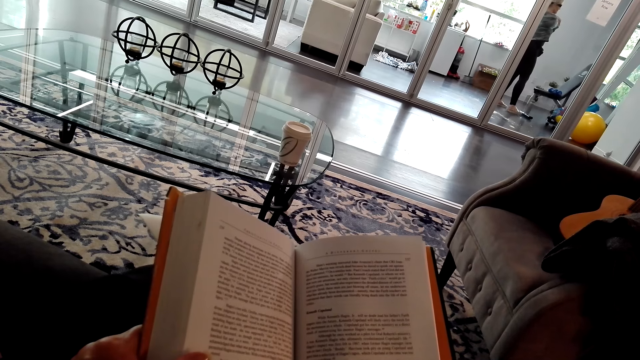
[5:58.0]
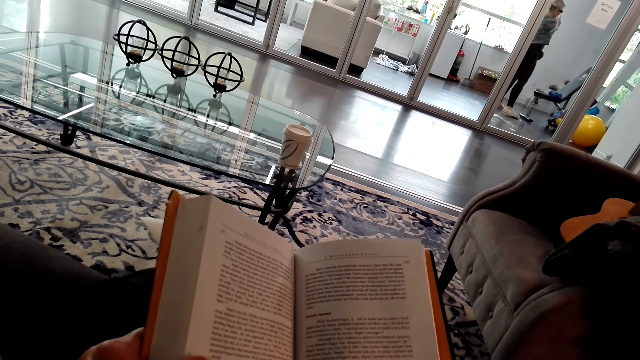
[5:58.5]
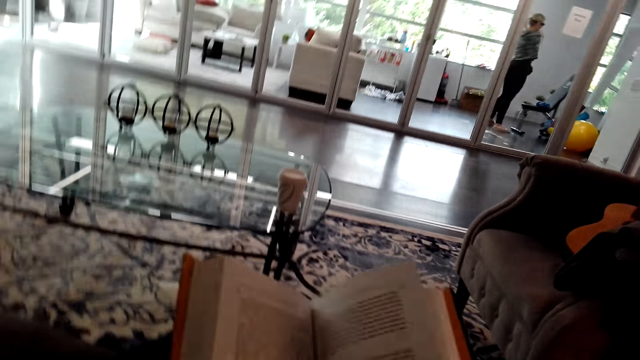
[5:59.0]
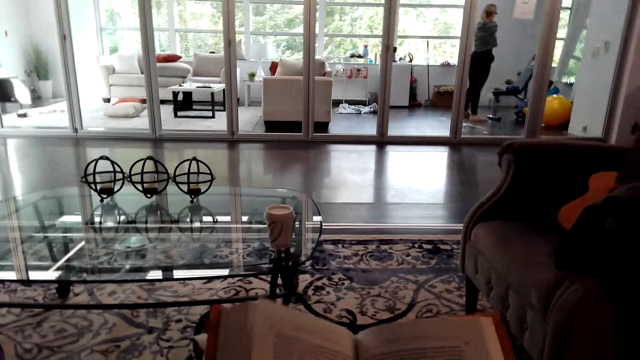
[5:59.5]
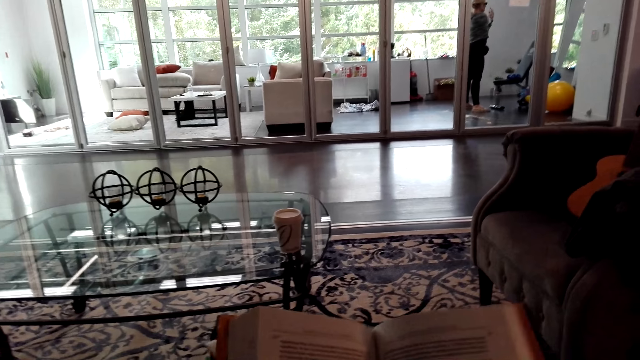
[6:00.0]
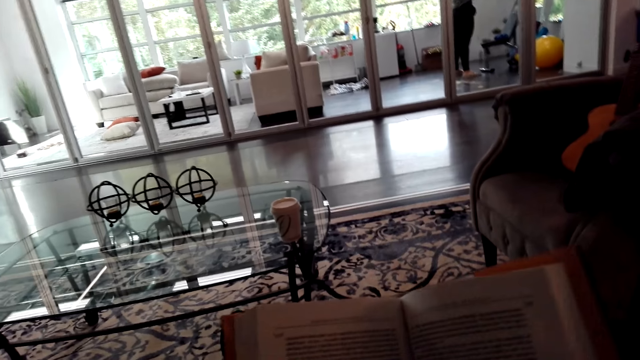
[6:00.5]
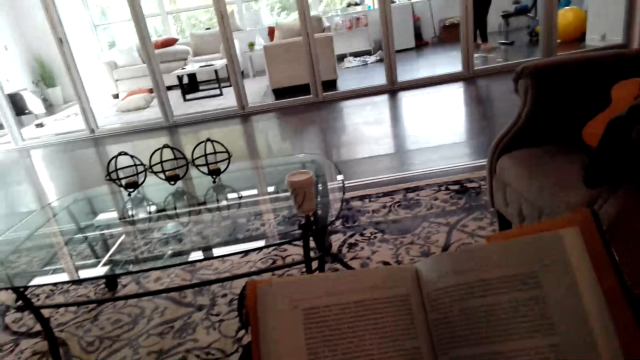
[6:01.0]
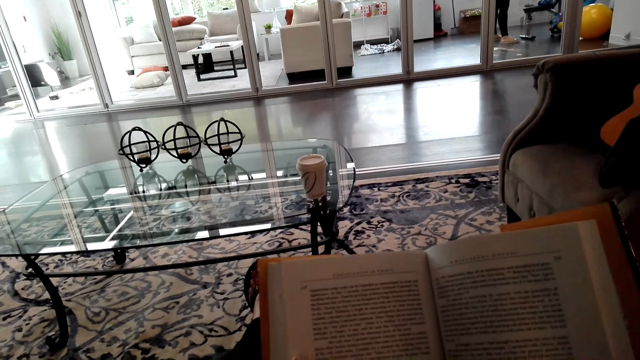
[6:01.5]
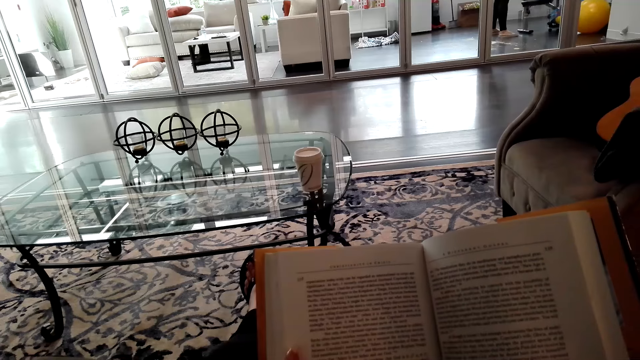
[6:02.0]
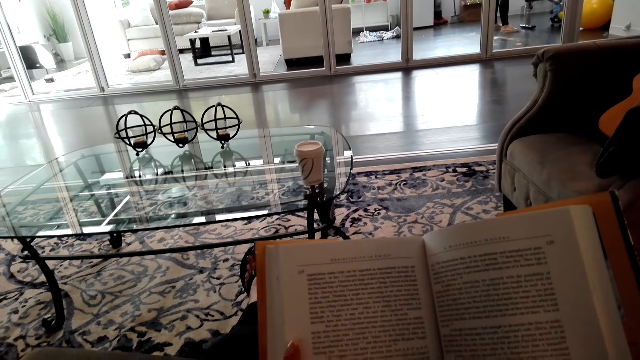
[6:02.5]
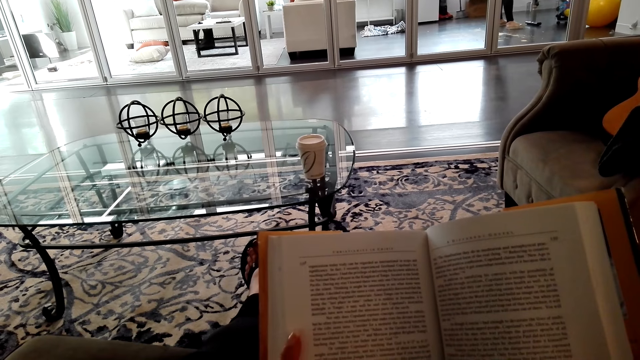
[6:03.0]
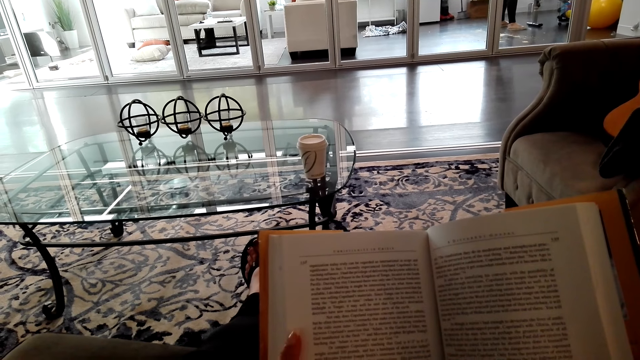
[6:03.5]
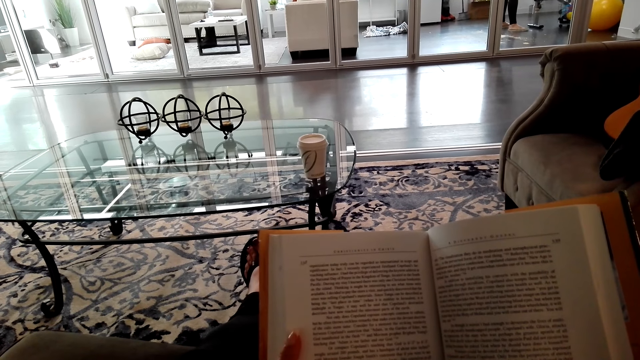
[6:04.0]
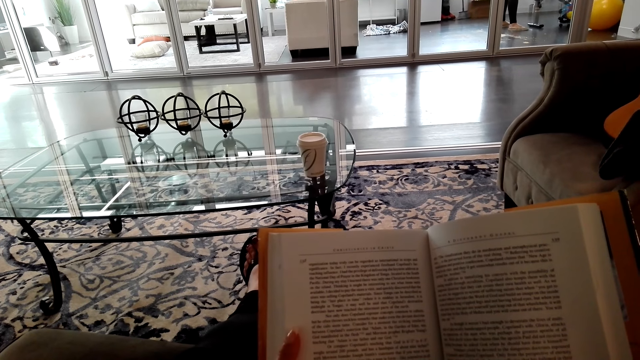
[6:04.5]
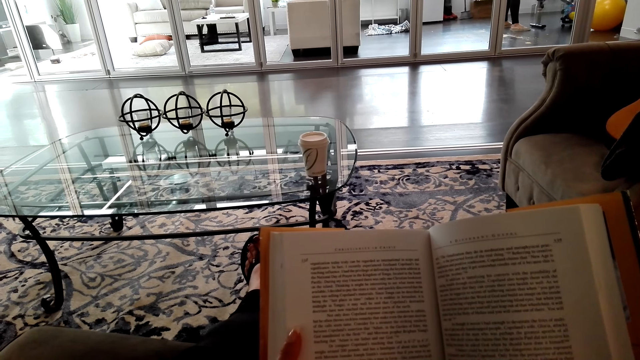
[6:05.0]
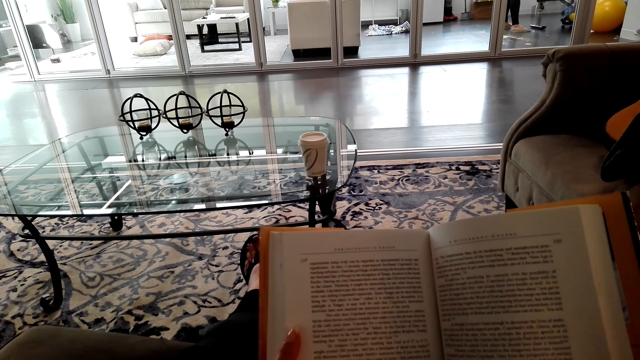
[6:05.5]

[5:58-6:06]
The camera wearer scrolls a book. They open a page. They read the book.

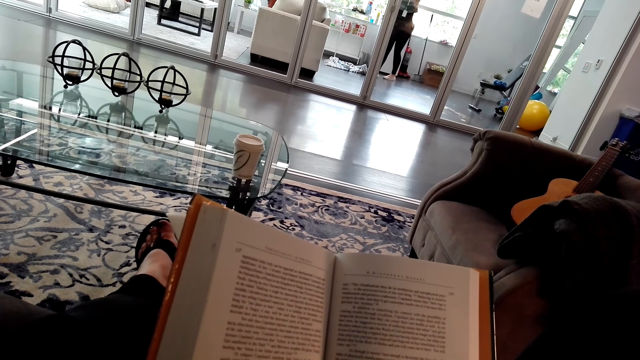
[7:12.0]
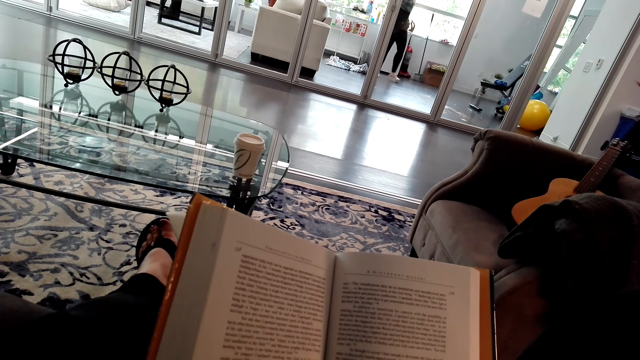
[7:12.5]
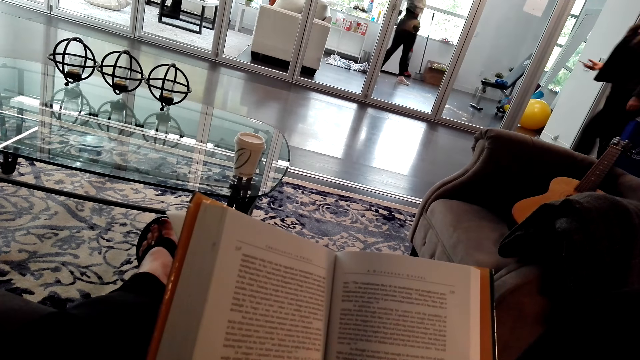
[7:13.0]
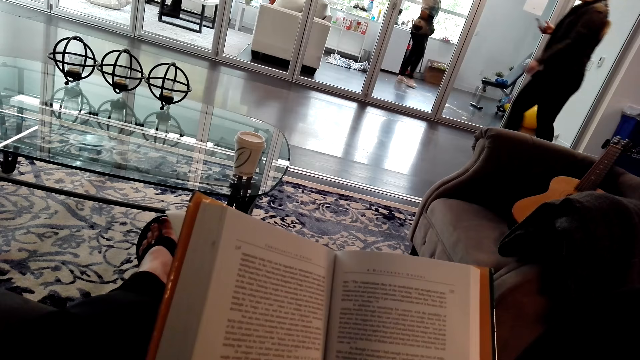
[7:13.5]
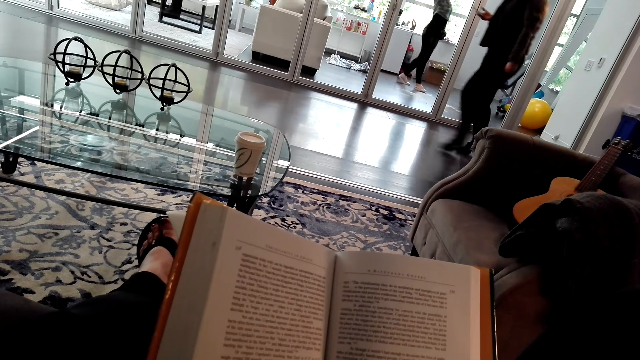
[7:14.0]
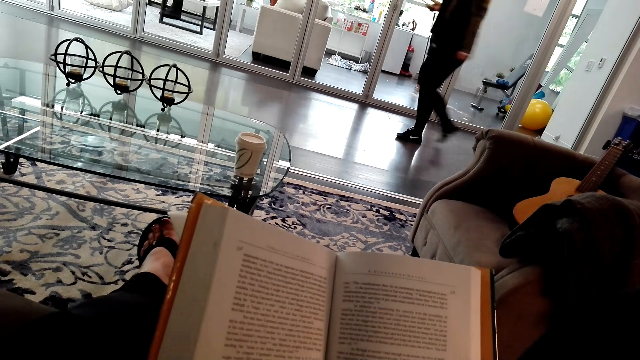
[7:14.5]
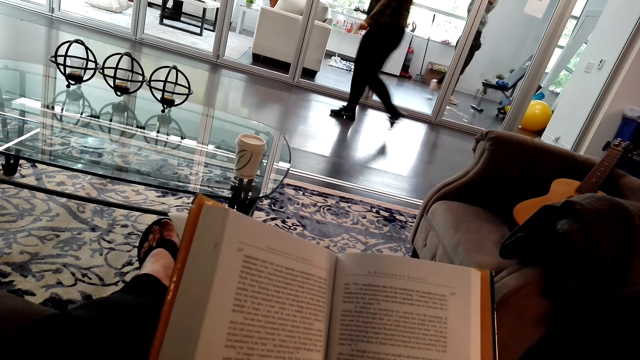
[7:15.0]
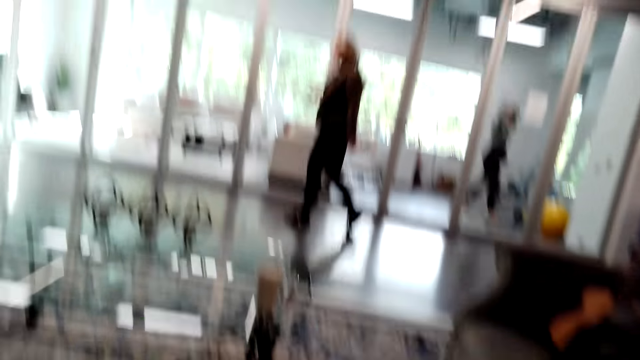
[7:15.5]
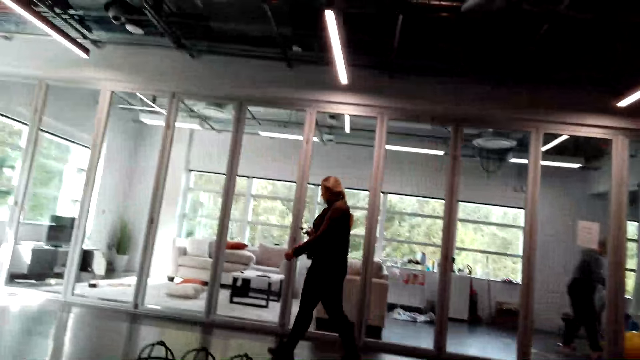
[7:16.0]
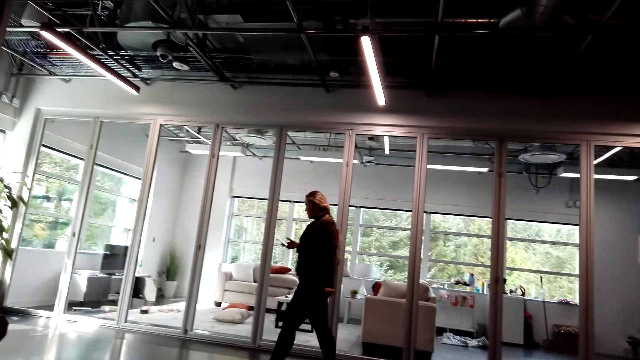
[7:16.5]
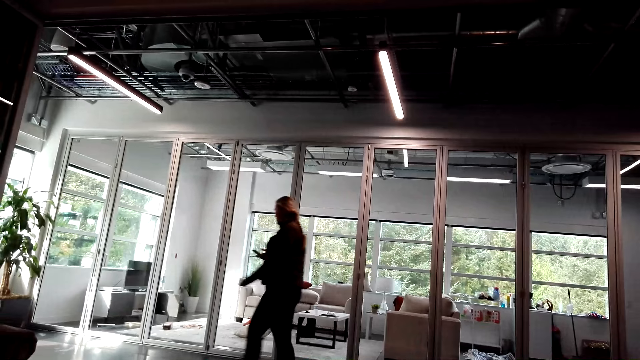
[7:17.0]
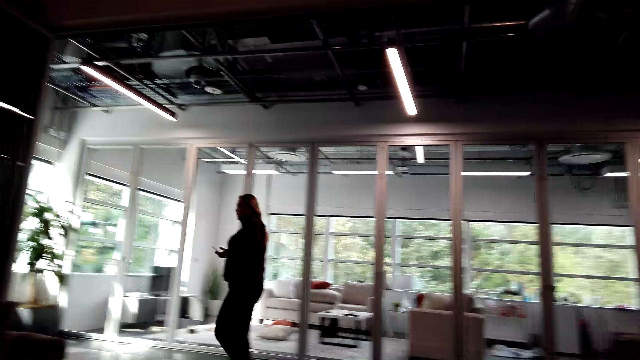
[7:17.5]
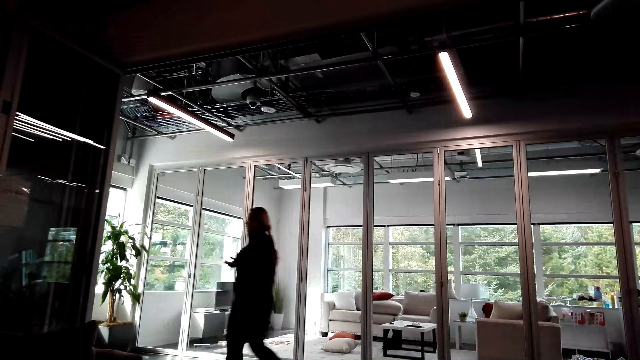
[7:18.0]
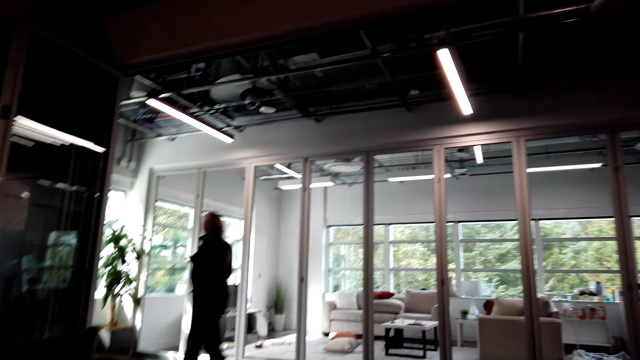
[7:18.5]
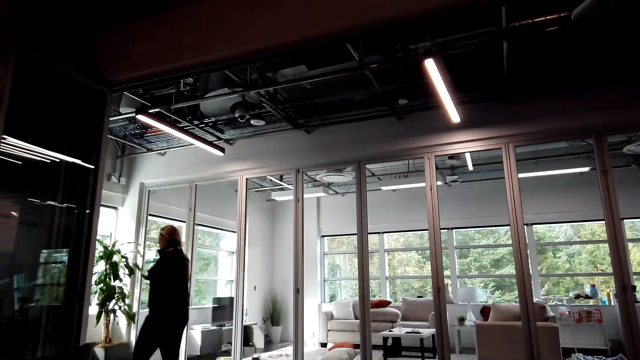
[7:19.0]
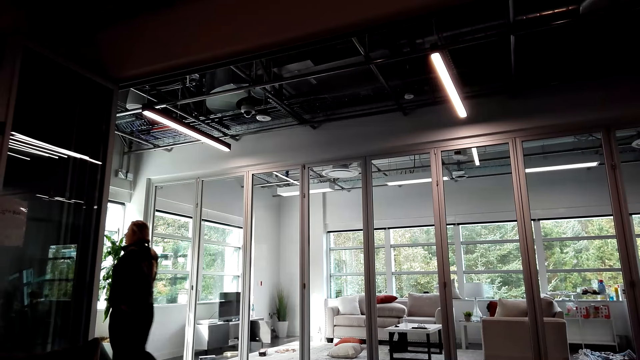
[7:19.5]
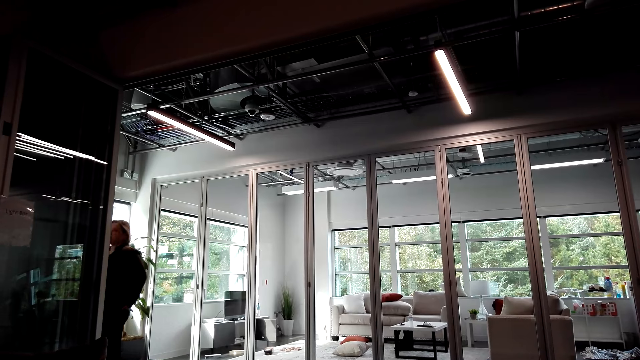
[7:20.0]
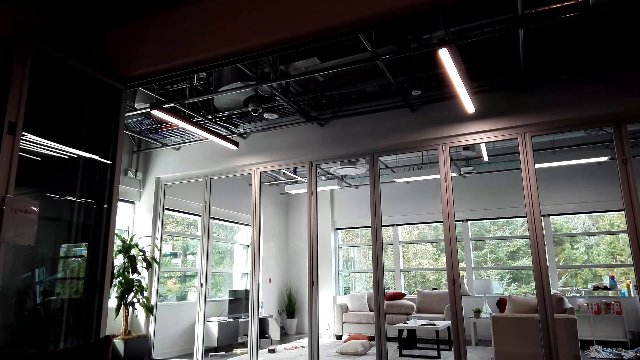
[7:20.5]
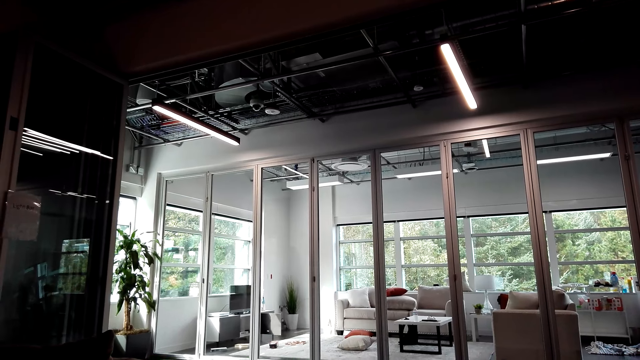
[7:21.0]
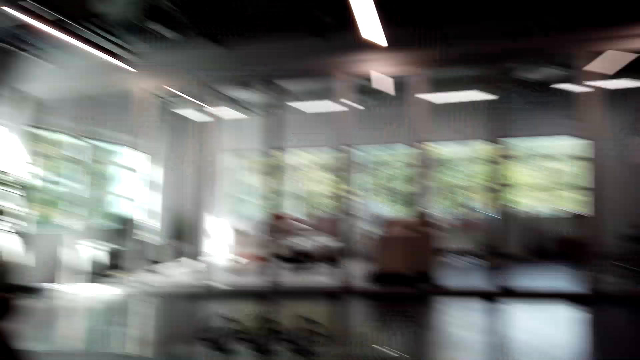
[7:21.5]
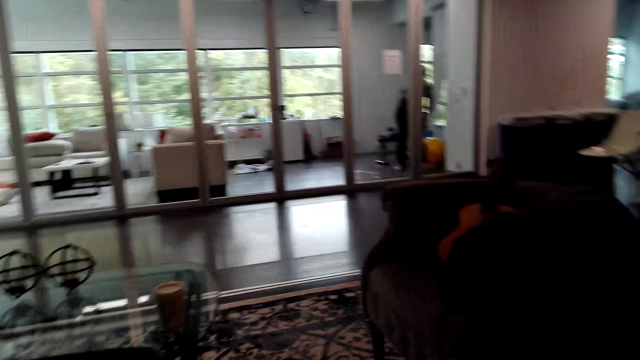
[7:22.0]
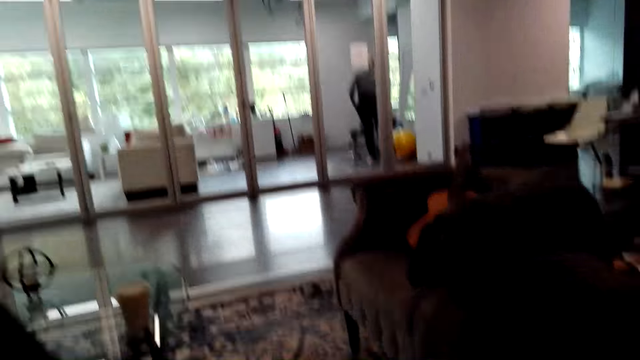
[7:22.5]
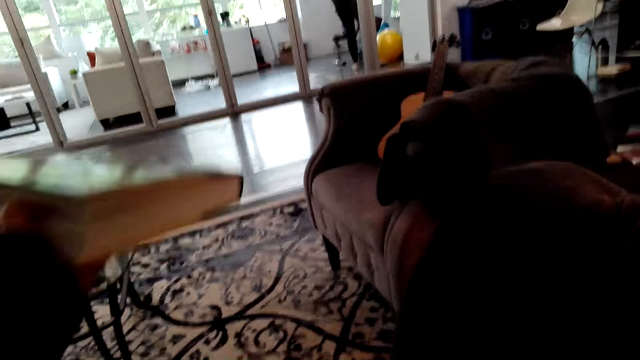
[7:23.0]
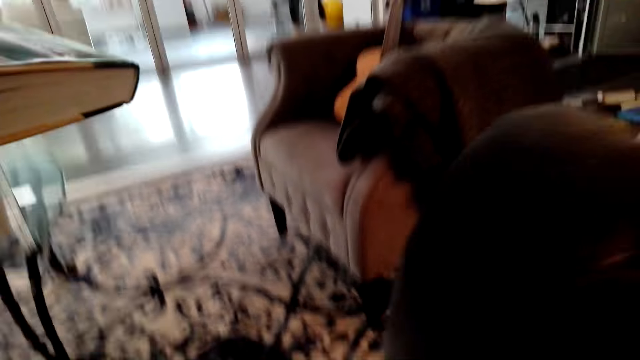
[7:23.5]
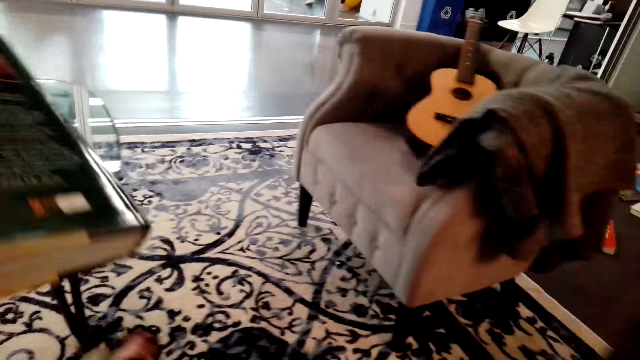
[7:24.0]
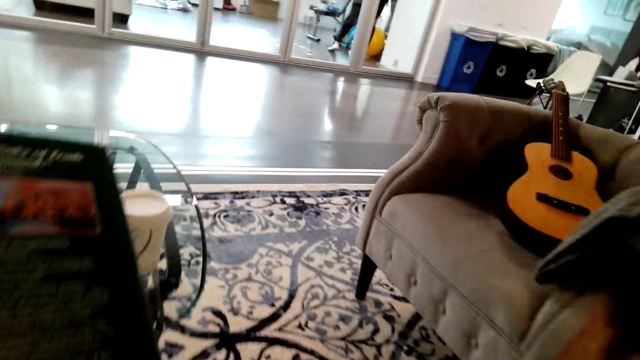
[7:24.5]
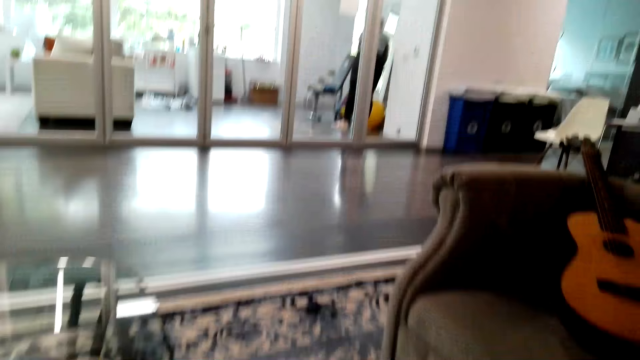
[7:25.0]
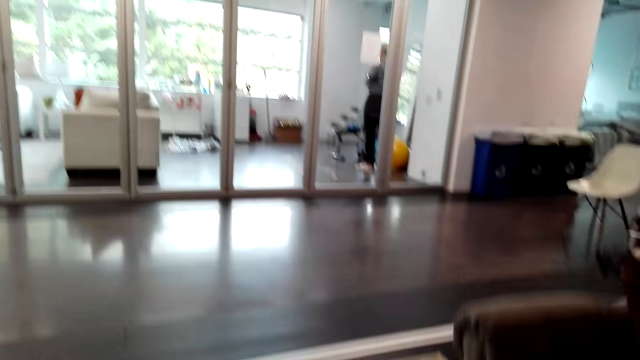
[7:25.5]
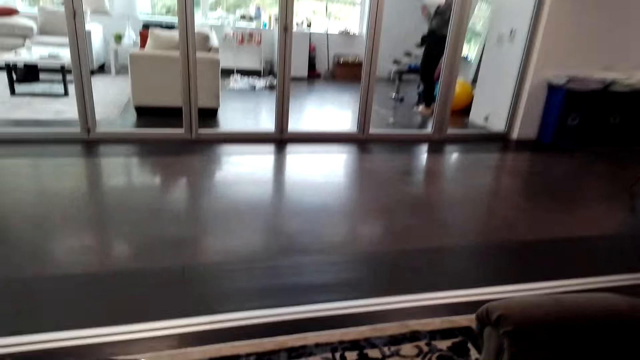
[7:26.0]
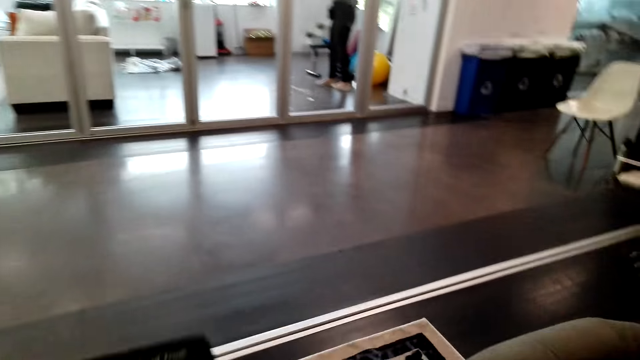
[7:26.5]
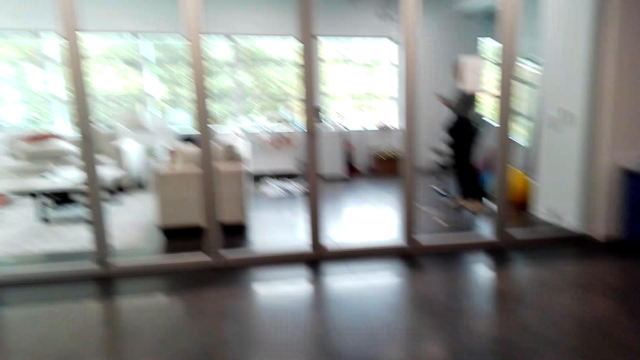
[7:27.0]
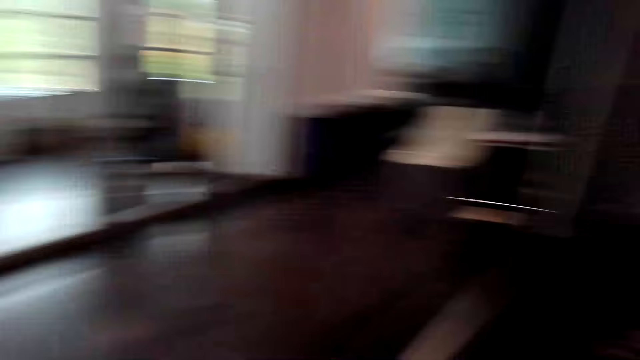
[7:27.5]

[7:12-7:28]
A woman walks around the house. The camera wearer talks. They stare at the woman. They pick up a book. They stand up from the seat. They talk. They walk around the house.
